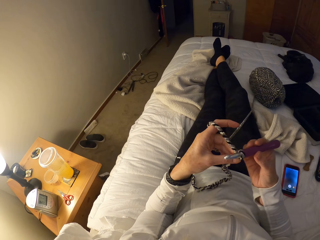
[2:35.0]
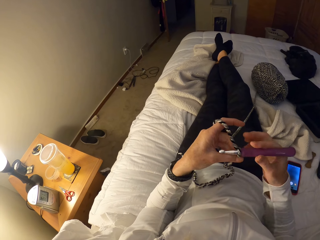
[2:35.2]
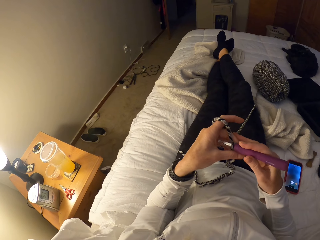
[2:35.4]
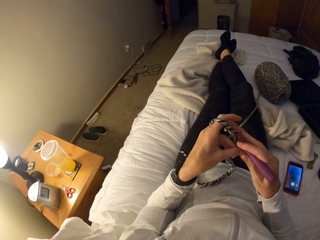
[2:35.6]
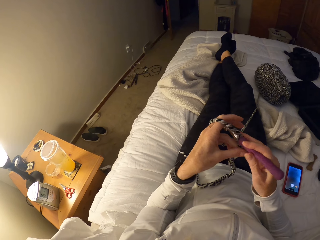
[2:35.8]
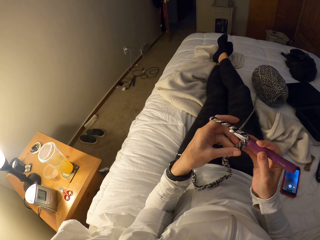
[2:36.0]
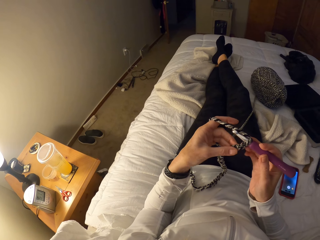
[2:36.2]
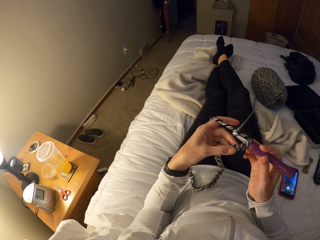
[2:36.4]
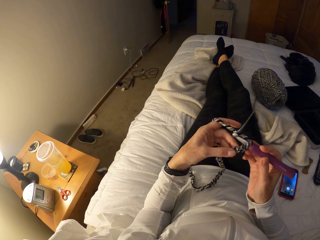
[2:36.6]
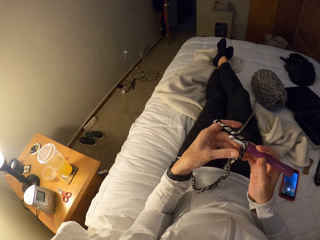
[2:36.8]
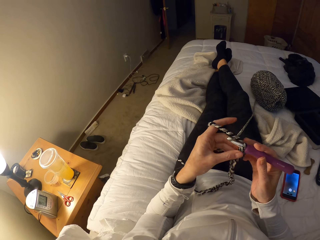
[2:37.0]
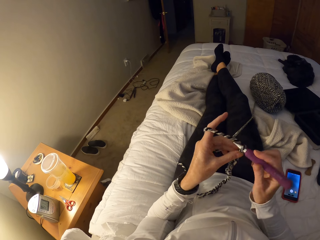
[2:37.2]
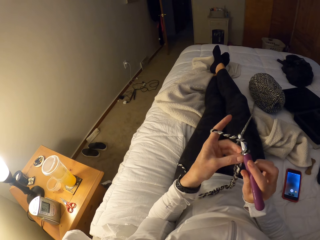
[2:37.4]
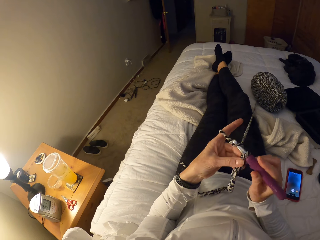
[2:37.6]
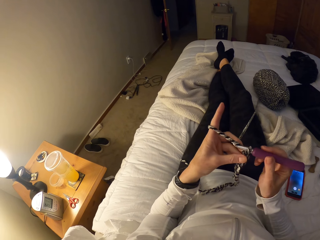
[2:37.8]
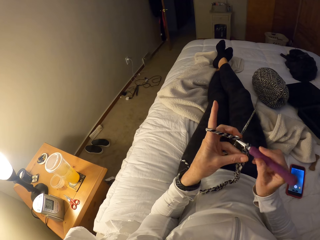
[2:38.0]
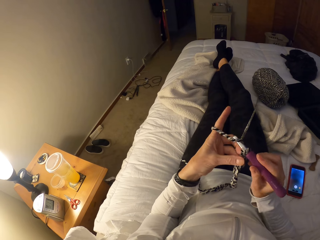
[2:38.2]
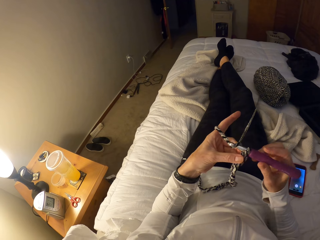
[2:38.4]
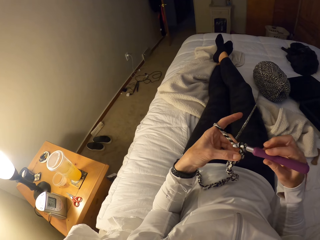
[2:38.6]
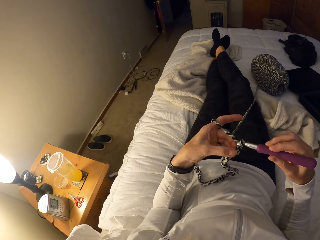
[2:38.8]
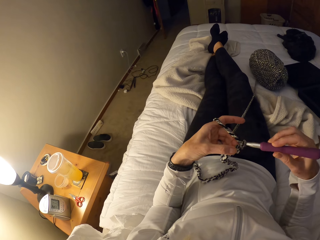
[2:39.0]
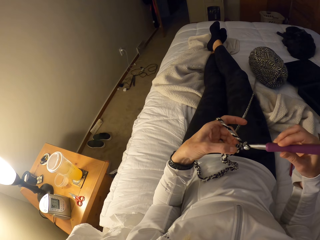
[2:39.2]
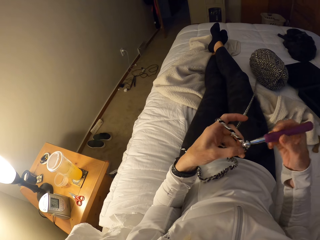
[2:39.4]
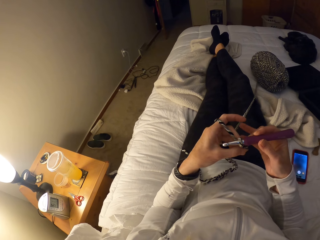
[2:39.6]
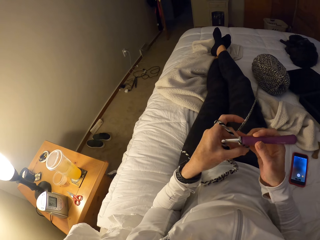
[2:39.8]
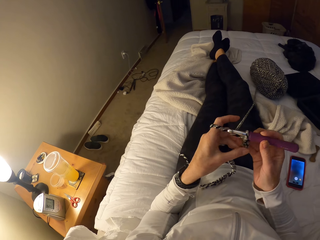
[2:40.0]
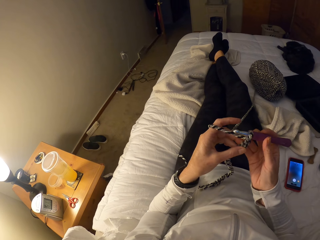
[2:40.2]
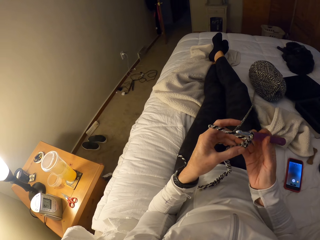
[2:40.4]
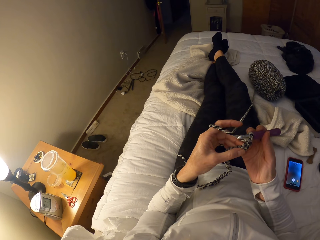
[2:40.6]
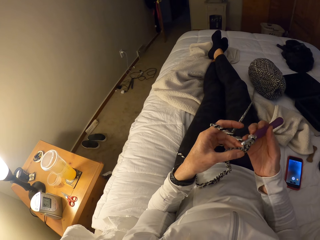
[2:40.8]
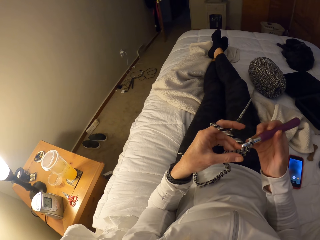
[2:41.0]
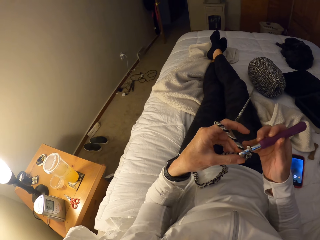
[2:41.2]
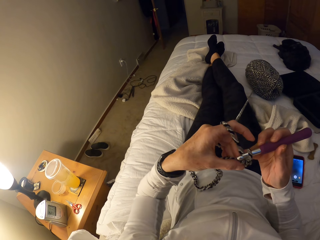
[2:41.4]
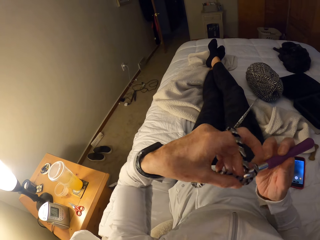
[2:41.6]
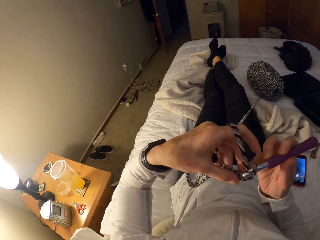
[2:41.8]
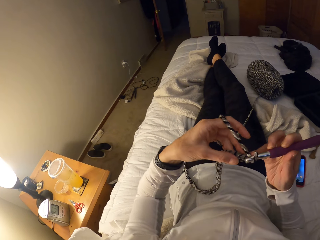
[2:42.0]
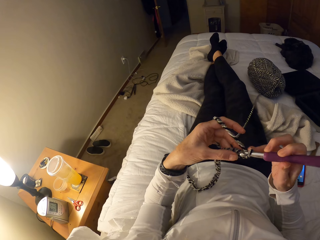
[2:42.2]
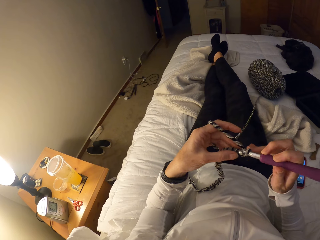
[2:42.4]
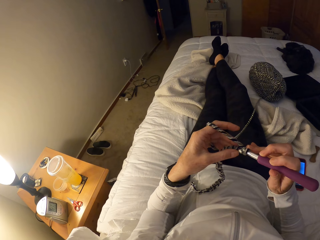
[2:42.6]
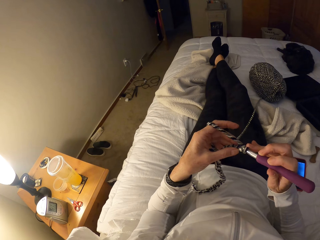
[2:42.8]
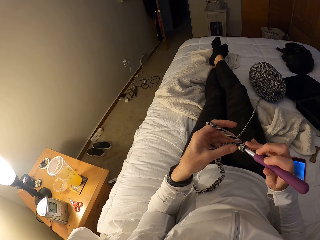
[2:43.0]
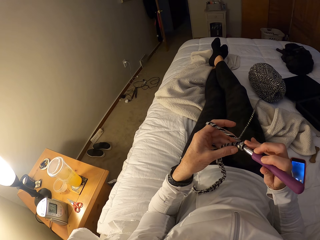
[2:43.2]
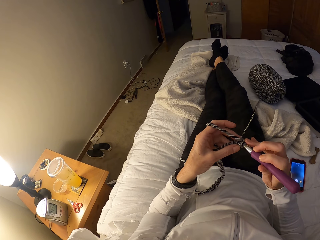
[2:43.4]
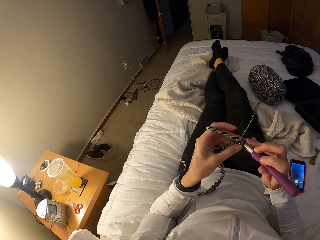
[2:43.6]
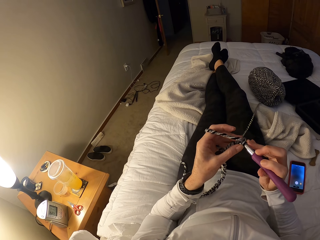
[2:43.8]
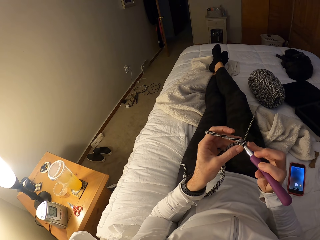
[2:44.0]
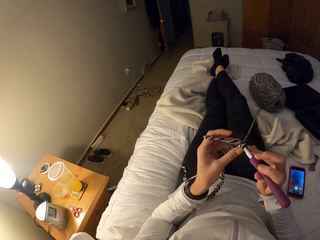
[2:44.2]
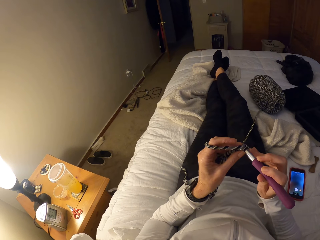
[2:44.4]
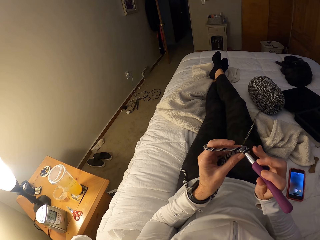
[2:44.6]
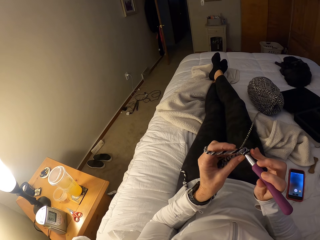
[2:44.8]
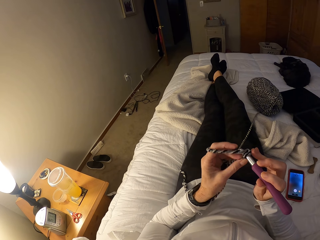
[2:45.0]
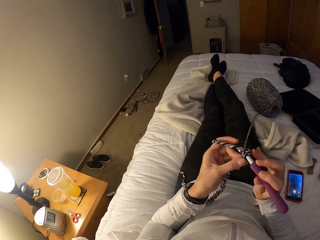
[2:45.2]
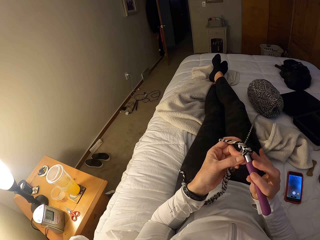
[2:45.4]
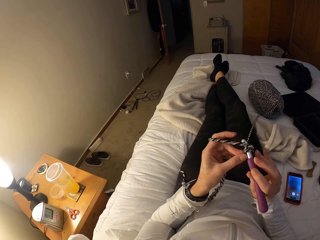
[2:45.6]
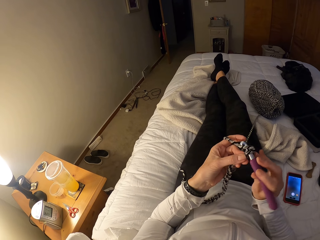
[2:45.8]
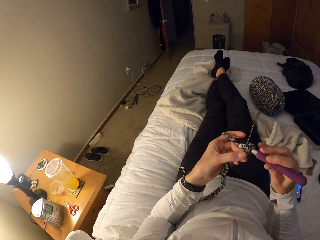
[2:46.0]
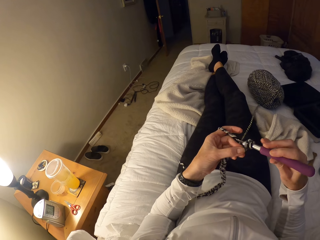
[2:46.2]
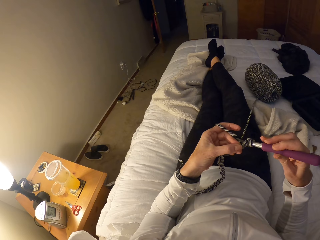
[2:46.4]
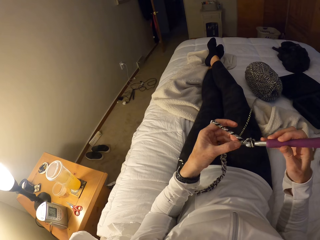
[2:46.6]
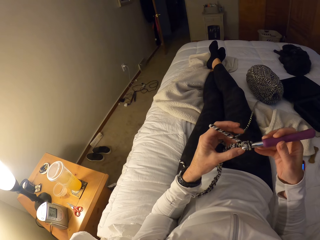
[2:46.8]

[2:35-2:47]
The camera wearer resumes crocheting the yarn with the crochet hook. She raises her left hand briefly.

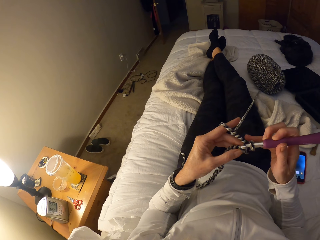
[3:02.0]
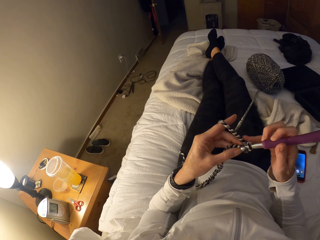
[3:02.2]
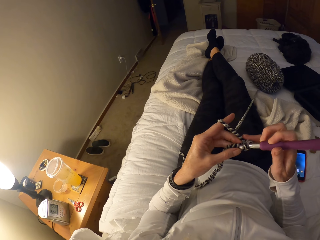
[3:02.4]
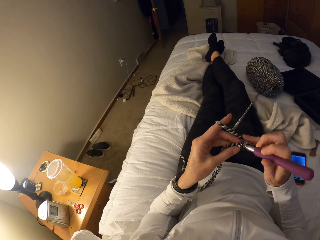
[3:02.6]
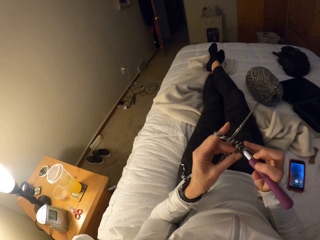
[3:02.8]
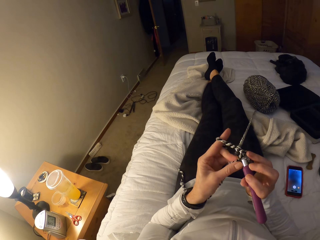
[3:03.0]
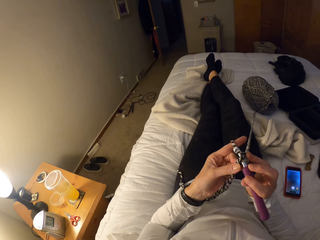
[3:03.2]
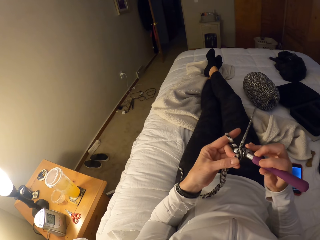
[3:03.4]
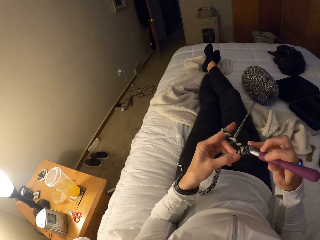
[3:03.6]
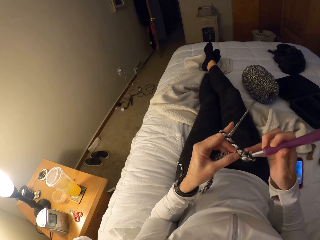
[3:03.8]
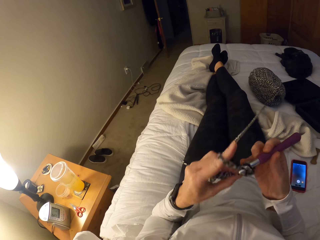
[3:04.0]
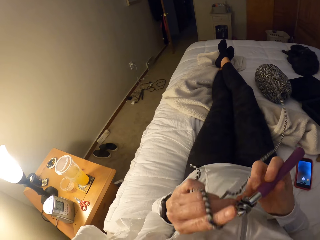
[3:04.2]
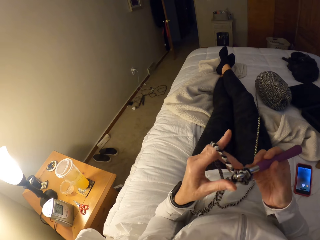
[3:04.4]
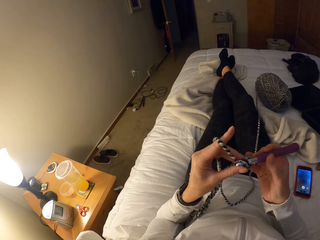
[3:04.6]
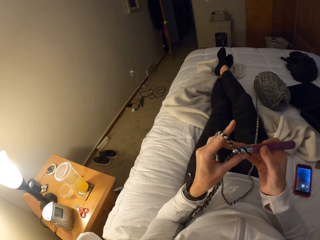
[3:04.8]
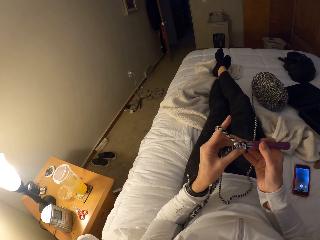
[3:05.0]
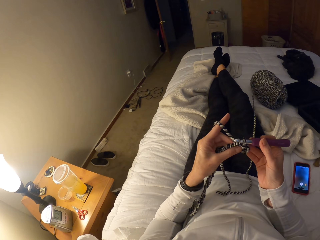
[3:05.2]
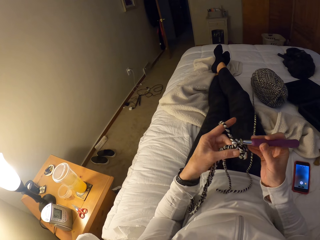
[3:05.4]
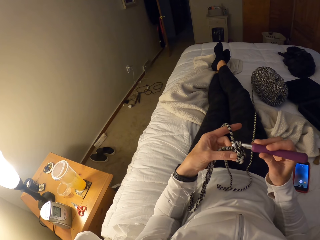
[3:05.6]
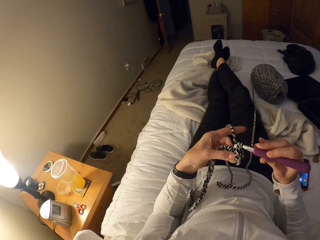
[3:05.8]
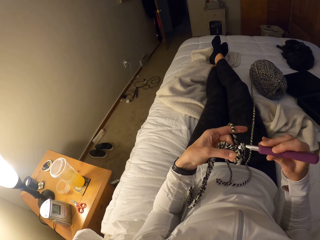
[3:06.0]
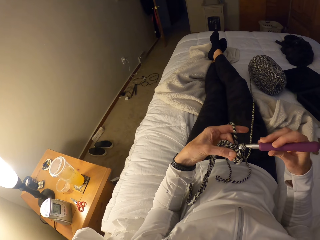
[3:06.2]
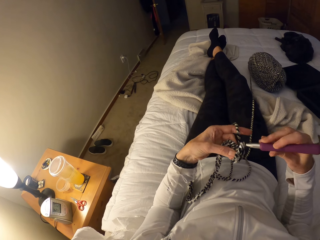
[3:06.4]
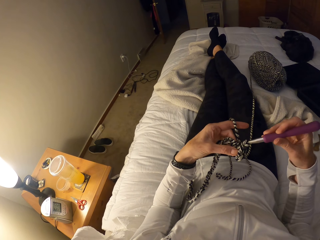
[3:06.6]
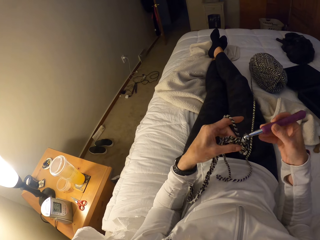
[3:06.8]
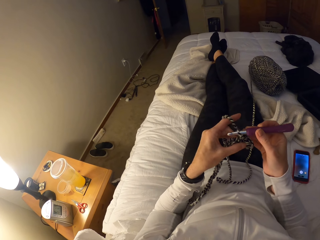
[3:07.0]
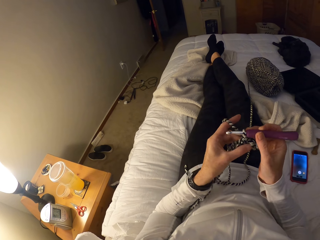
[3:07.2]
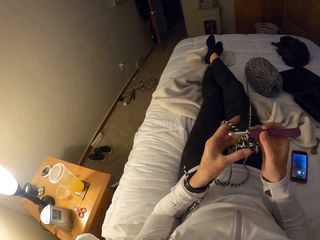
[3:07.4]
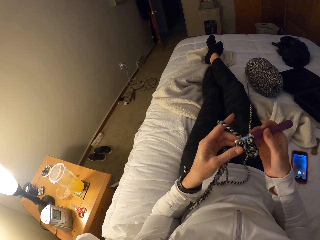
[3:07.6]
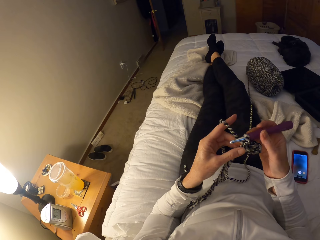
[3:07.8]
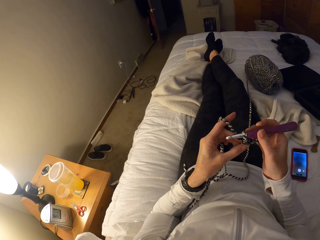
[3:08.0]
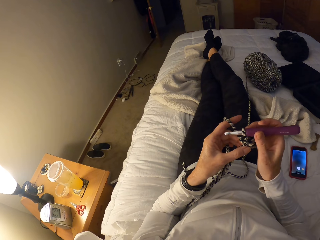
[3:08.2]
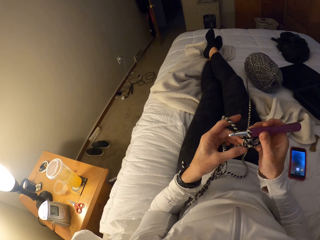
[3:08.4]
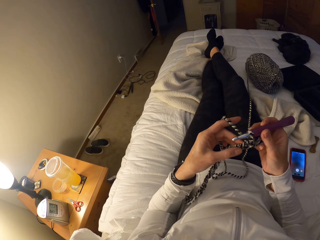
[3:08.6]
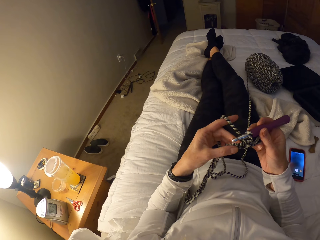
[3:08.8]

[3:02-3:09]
The camera wearer raises her left hand briefly.

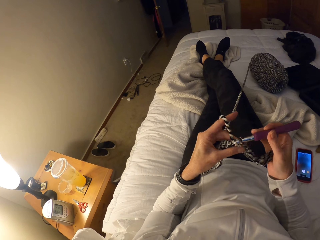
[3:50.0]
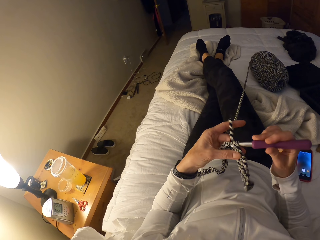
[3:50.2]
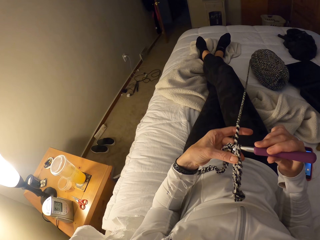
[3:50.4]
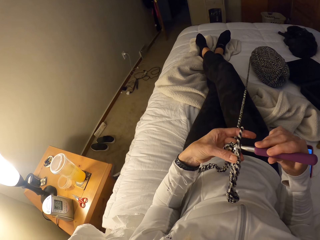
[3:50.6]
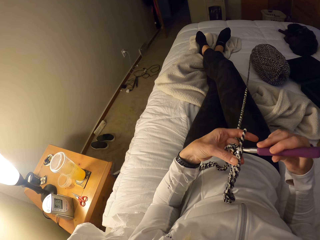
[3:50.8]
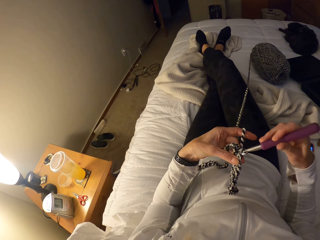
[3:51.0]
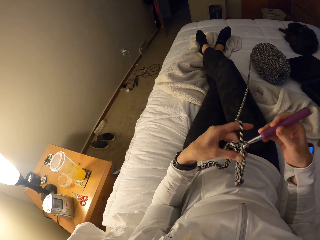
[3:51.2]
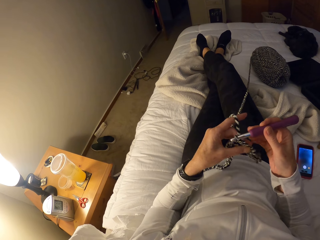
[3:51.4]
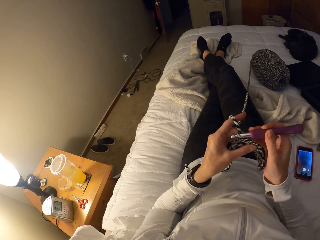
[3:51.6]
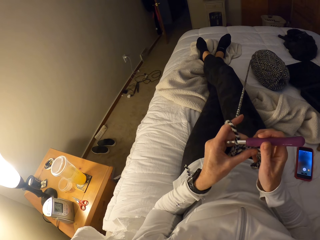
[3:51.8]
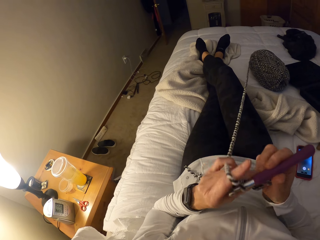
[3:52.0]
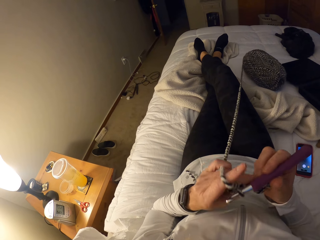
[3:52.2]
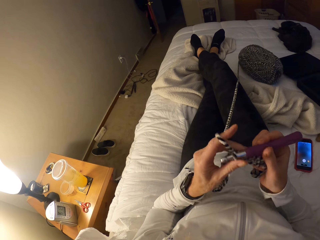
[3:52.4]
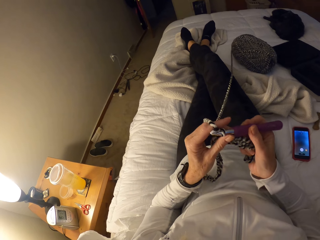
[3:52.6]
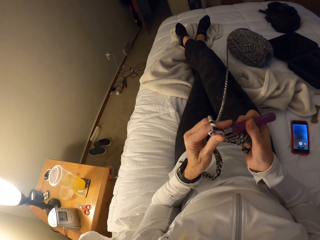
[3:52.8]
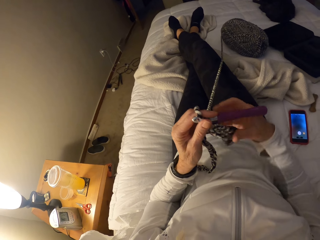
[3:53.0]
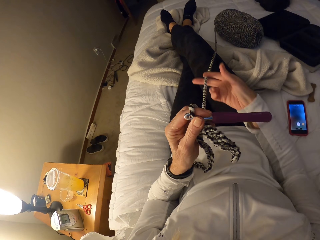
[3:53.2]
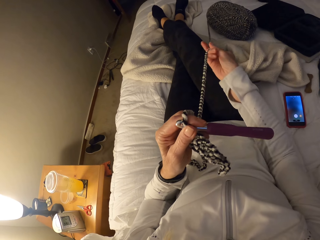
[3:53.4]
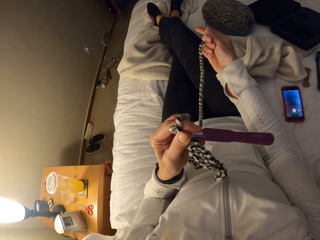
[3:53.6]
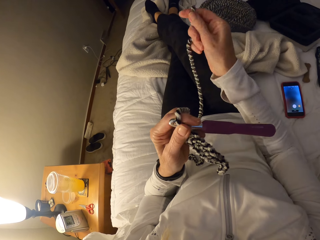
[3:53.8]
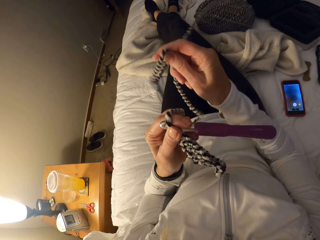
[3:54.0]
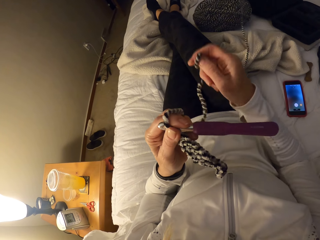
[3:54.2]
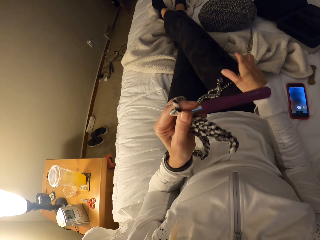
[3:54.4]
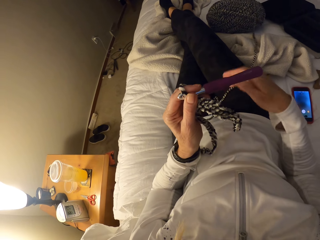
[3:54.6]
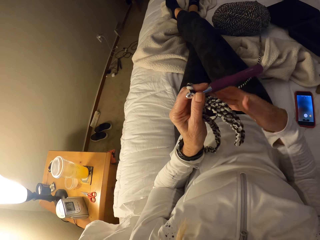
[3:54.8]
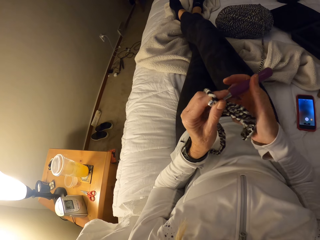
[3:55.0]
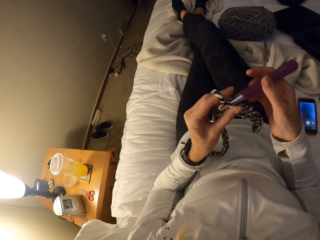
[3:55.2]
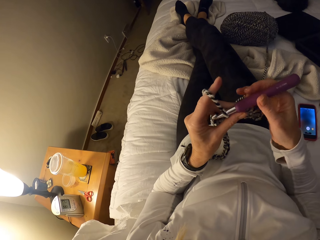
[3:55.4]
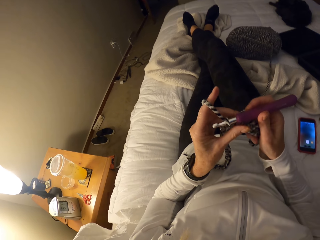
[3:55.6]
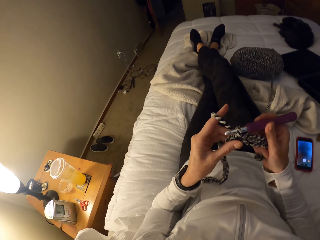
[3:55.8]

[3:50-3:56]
The camera wearer adjusts the yarn with her left hand. She shifts the crochet hook from right to left hand. She pulls the yarn with her right hand. She passes the crochet hook to her right hand.
